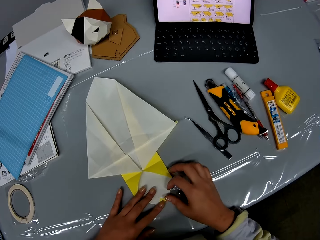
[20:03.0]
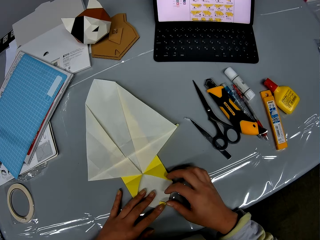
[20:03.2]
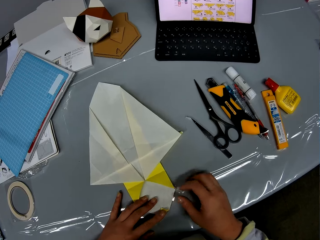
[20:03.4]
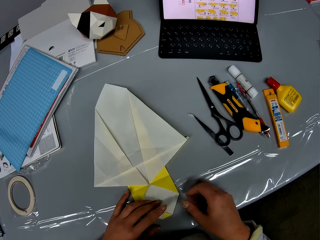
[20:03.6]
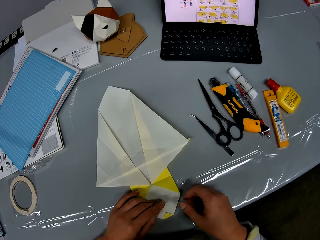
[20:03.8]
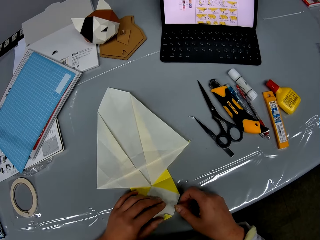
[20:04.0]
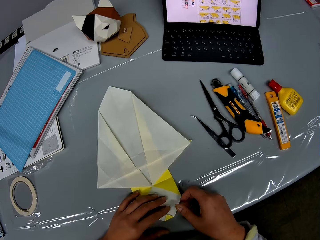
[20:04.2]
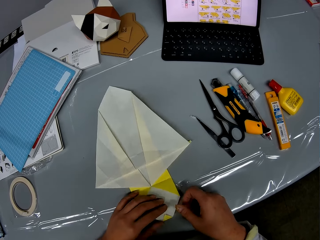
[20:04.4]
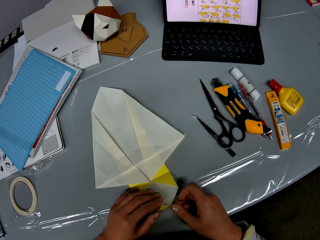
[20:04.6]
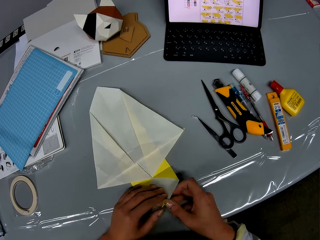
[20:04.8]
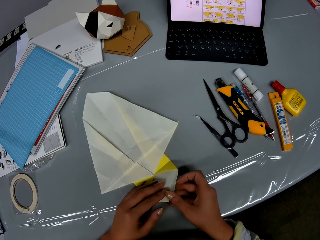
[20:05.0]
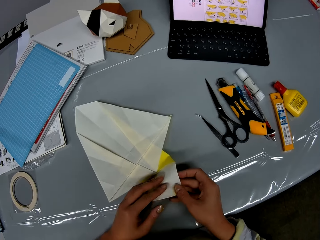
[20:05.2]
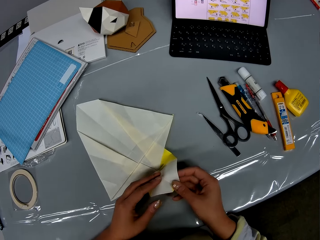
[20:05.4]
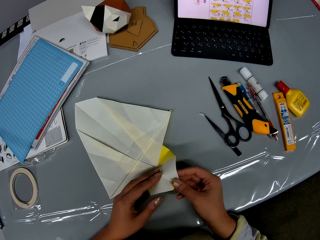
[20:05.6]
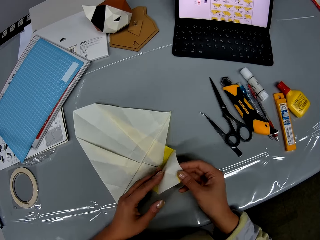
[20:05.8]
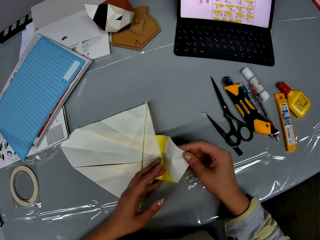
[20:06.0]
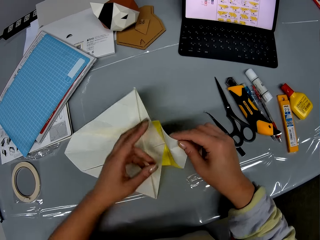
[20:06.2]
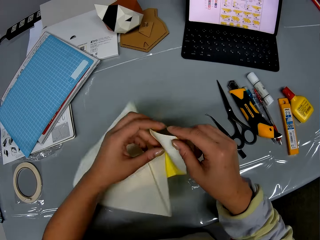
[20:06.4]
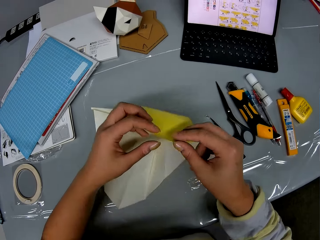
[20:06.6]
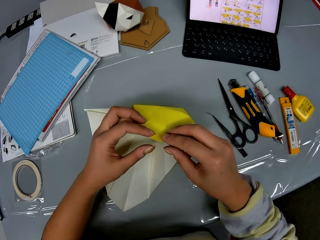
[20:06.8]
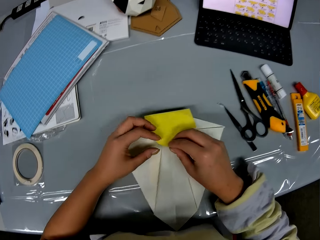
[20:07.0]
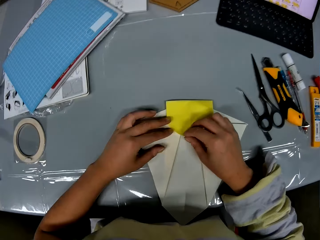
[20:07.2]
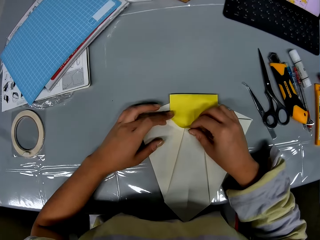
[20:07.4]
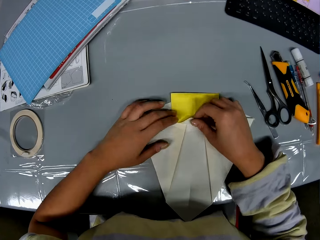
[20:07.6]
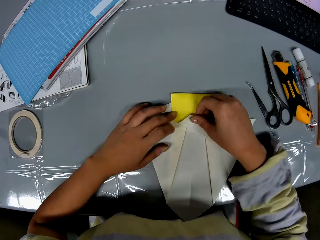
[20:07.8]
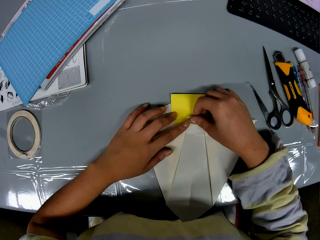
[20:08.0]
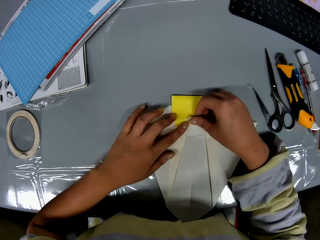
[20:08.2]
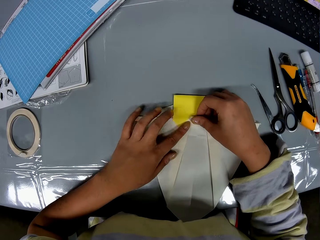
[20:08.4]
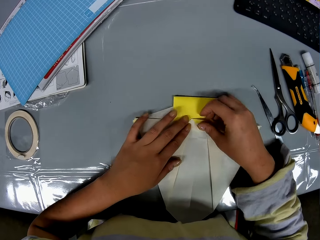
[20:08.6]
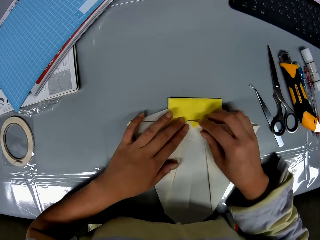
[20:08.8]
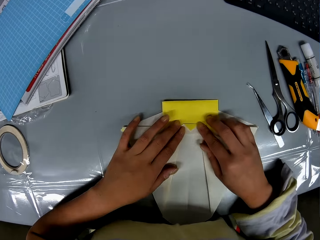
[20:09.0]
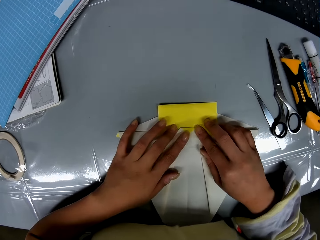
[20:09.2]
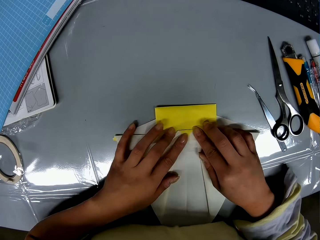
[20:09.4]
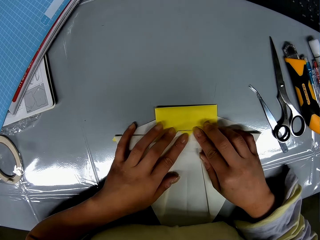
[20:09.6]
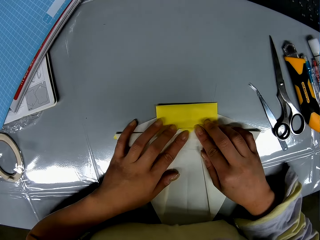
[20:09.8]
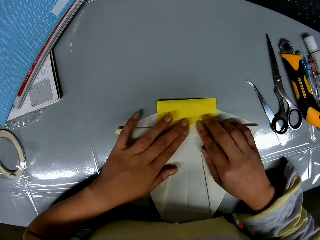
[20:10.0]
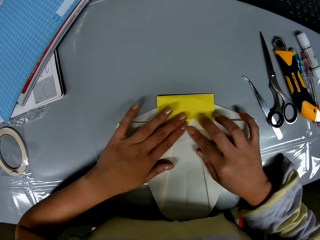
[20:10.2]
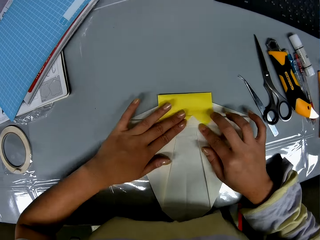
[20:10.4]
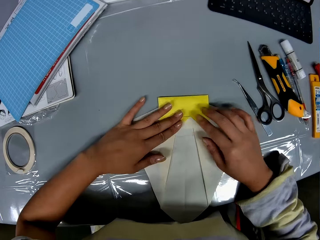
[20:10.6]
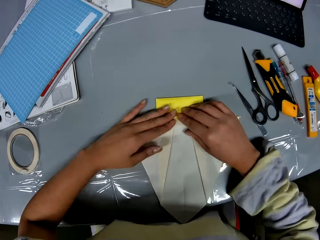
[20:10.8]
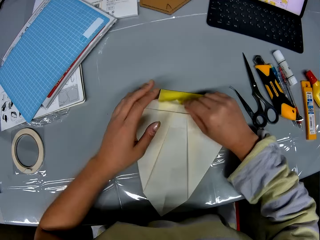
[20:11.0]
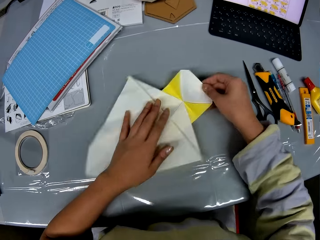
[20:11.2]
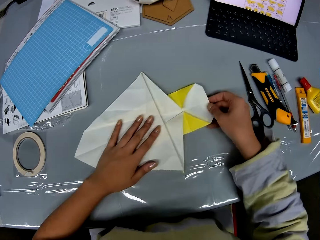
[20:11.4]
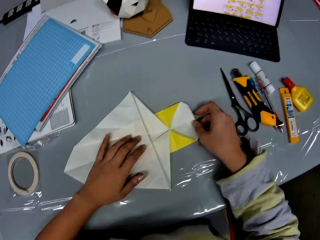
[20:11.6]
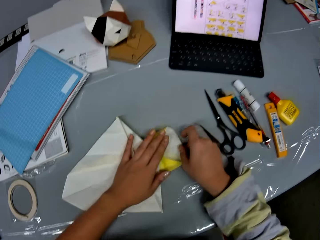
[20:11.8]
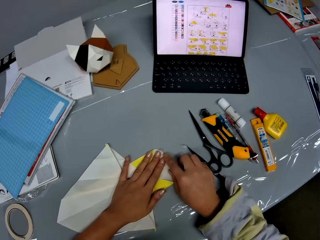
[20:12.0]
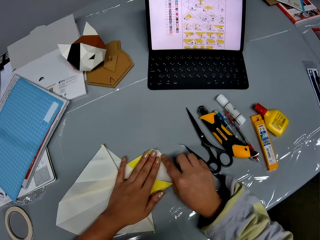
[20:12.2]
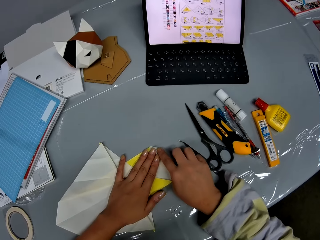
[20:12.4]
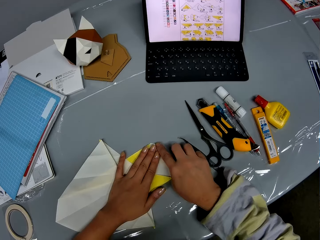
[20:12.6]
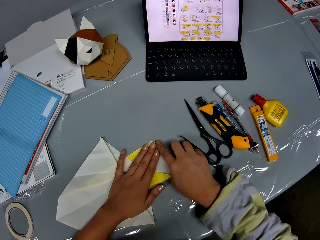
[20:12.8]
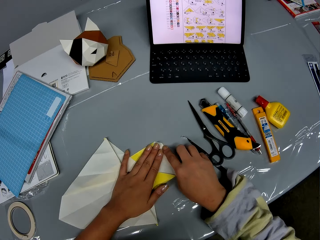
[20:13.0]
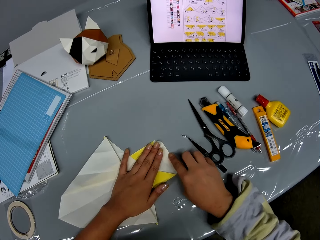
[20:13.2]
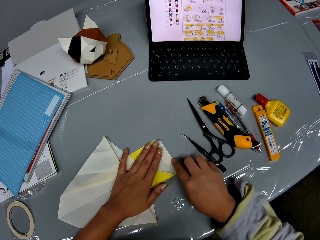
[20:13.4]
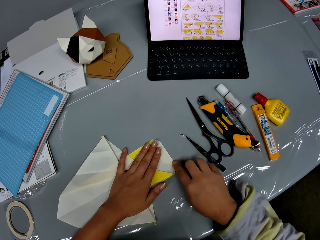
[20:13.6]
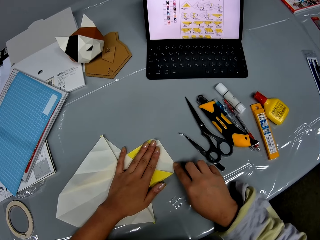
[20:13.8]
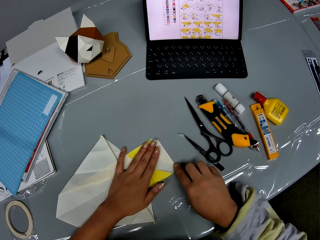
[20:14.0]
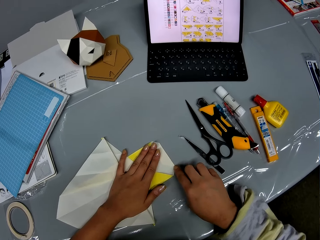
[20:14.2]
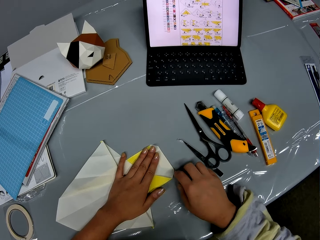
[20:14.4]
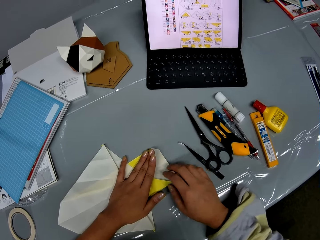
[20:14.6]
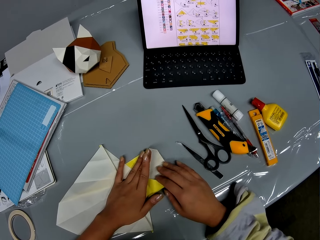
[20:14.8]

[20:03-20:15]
The camera wearer unfolds the craft paper. She presses the craft paper with her right hand on the table.

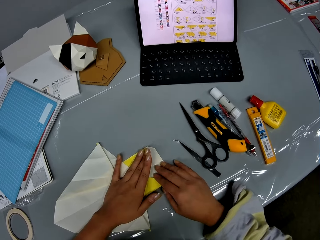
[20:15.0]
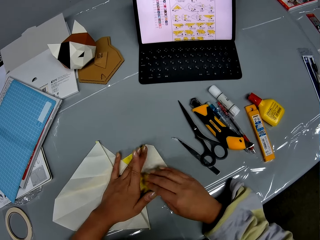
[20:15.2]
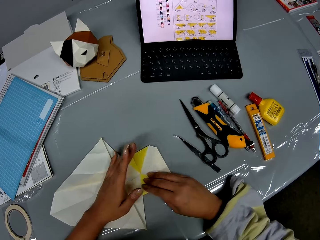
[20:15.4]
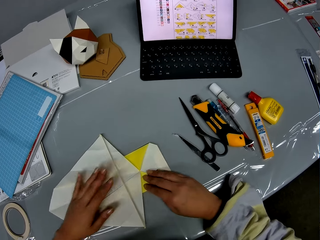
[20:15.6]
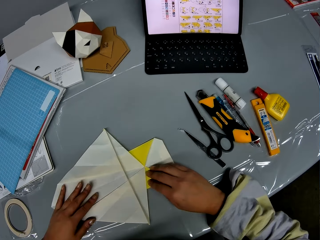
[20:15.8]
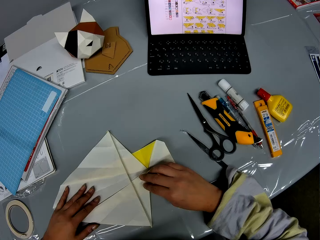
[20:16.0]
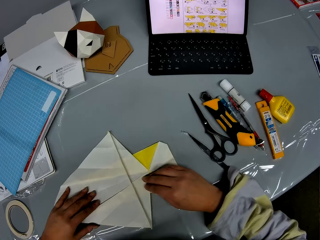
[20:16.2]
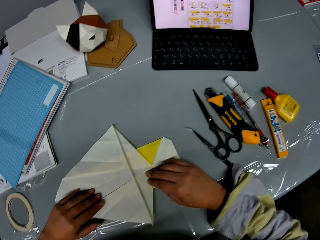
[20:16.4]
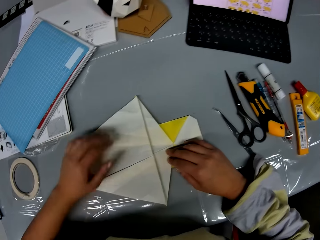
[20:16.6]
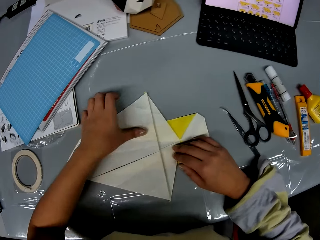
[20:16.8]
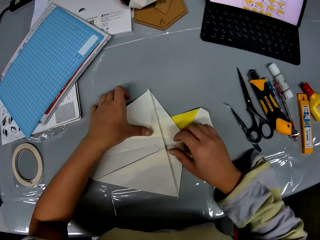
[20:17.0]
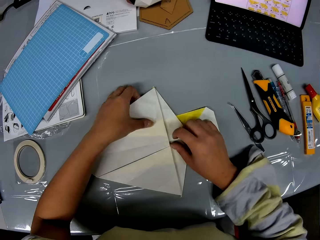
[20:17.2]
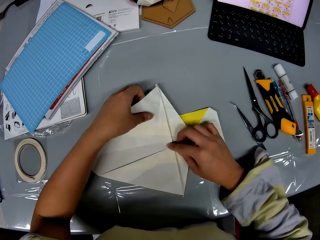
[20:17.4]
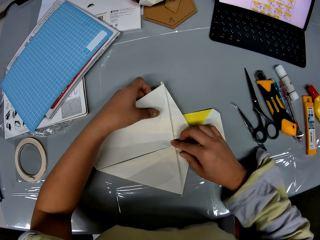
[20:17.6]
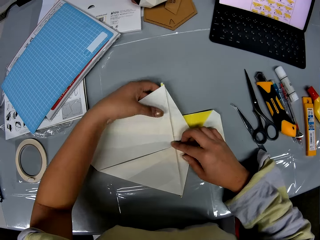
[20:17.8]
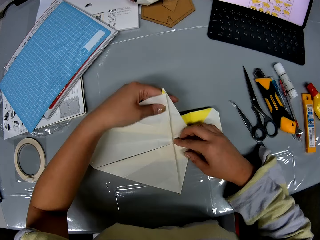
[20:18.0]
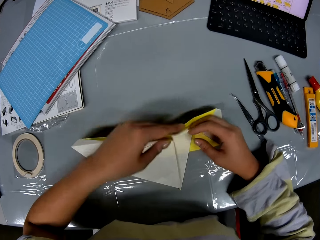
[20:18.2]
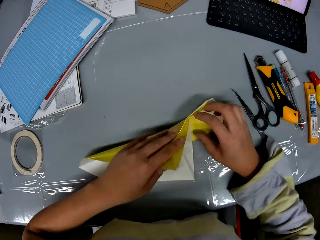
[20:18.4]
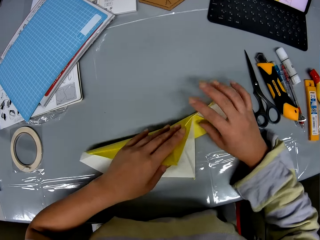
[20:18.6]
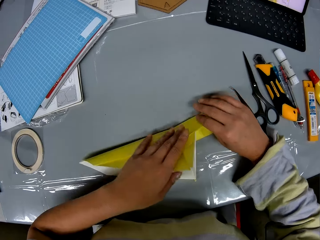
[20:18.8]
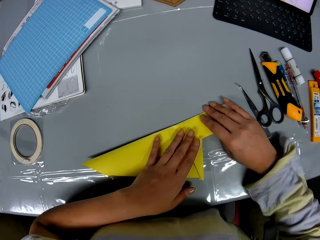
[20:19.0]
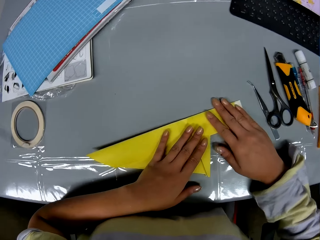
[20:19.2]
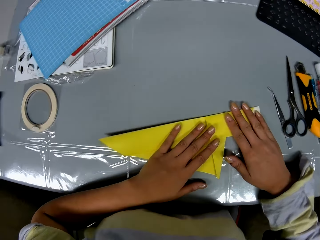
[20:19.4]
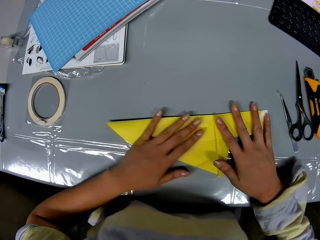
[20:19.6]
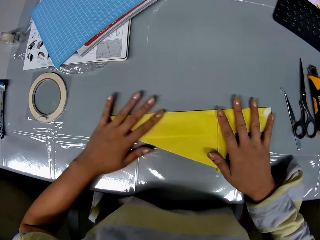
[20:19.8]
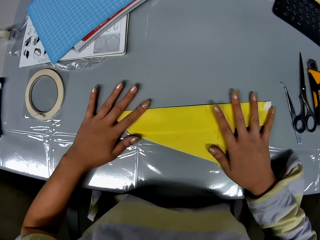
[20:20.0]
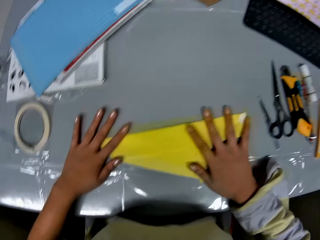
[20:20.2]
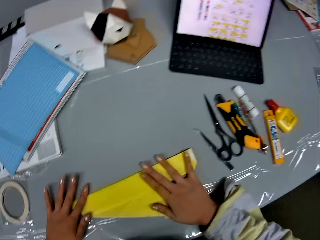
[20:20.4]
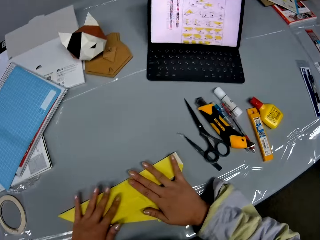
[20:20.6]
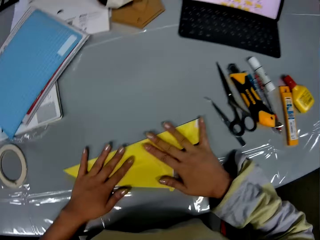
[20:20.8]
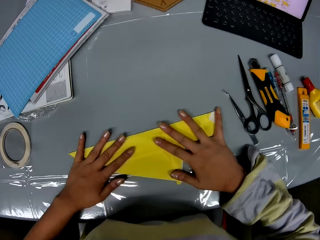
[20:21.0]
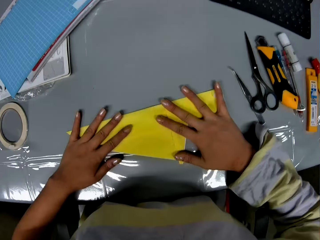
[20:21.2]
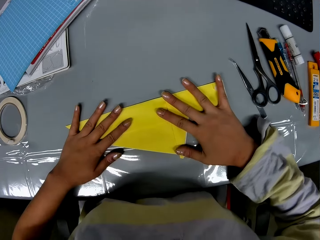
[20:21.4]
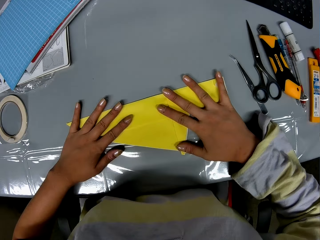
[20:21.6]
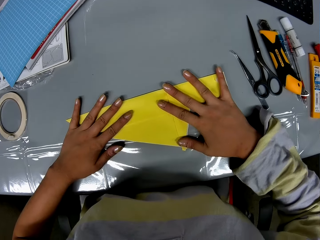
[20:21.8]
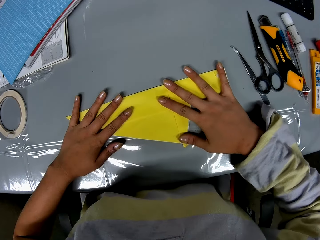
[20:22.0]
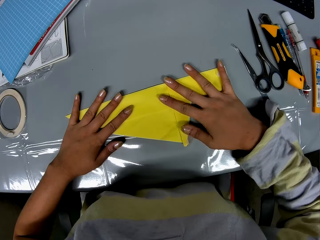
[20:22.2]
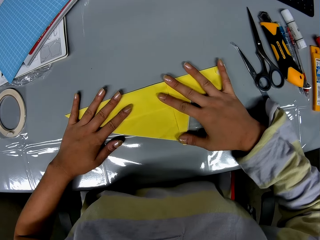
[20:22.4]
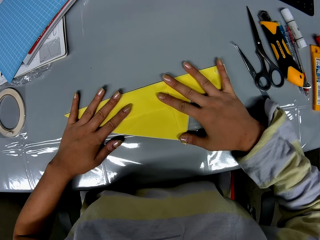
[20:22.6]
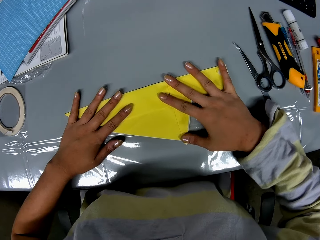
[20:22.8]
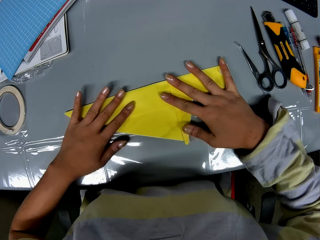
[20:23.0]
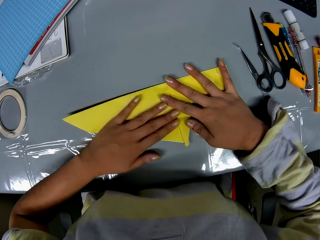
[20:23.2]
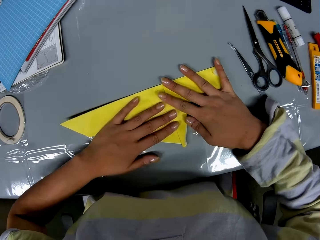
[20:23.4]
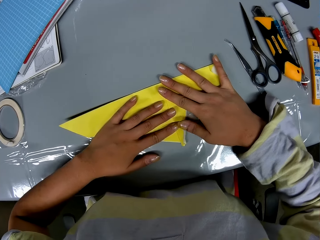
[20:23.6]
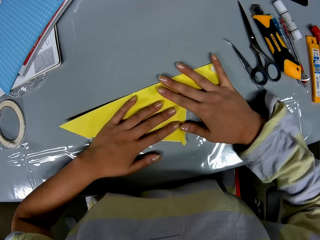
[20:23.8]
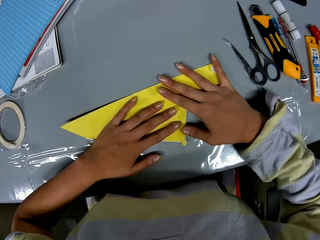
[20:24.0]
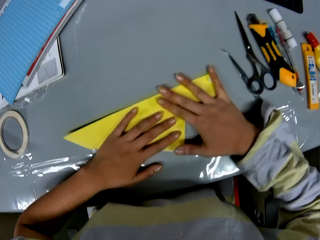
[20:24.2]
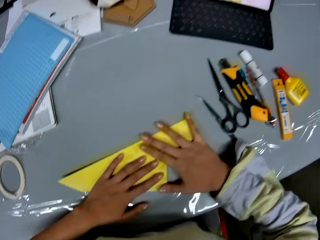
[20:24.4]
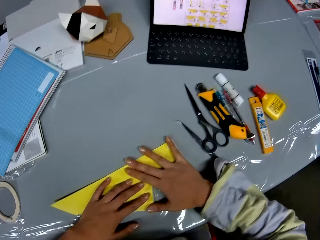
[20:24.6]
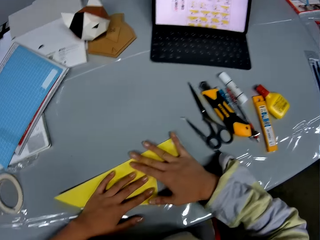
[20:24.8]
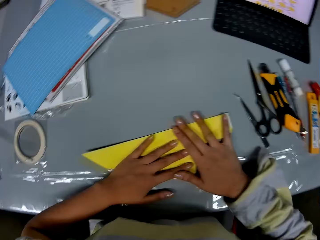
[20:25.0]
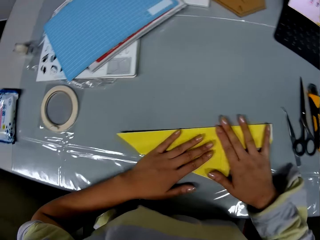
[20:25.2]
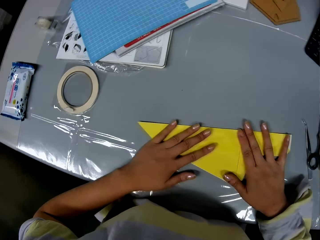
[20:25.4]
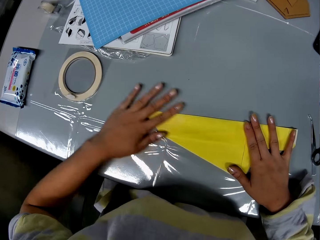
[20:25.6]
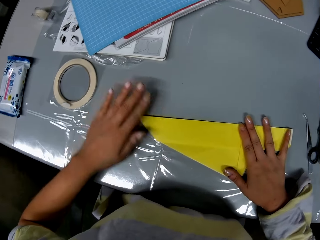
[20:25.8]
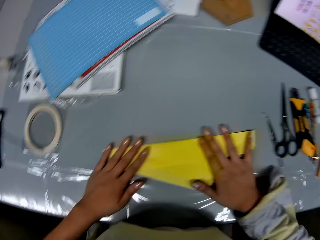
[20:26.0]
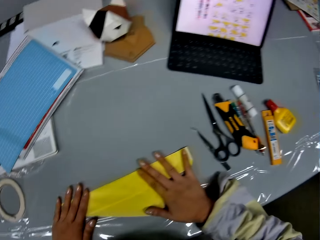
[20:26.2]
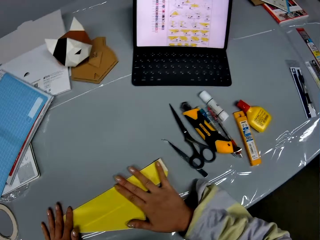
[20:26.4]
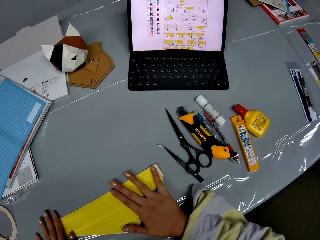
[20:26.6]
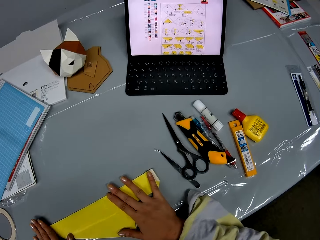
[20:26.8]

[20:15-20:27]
The camera wearer folds the craft paper. She presses the craft paper with her hands on the table.
